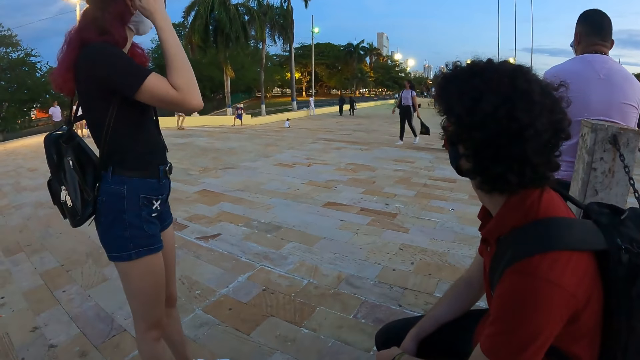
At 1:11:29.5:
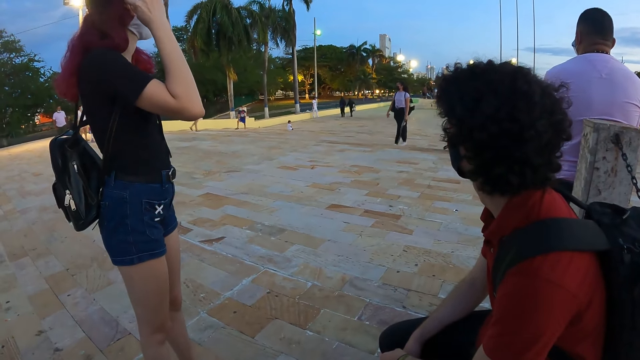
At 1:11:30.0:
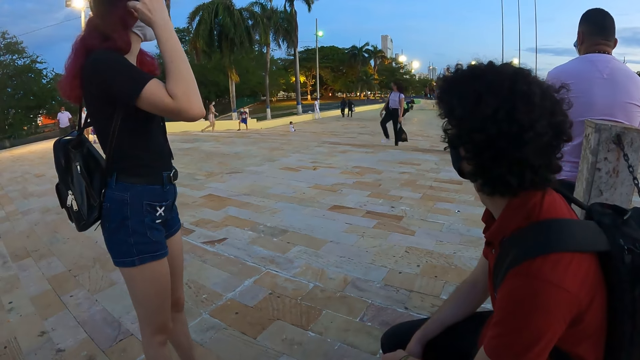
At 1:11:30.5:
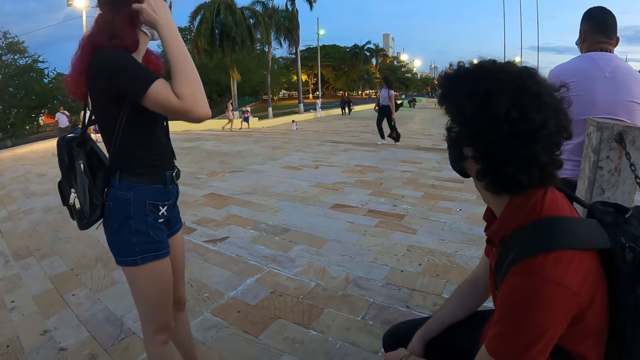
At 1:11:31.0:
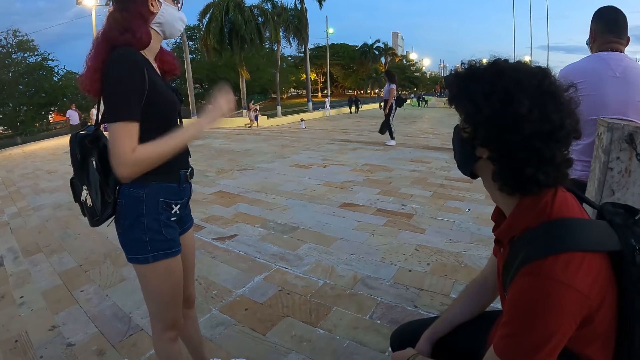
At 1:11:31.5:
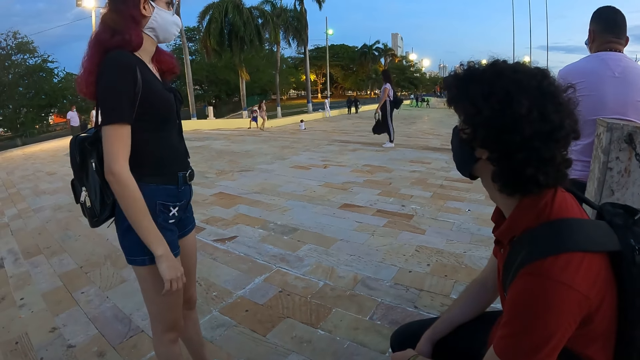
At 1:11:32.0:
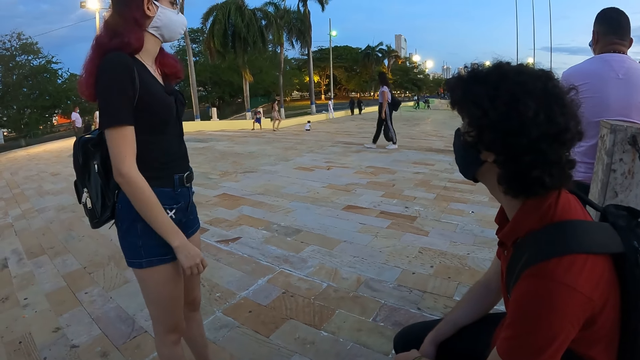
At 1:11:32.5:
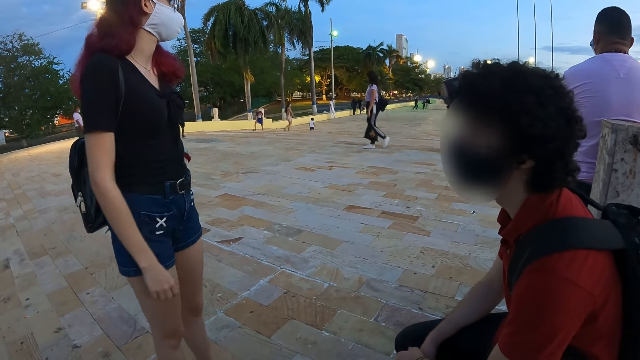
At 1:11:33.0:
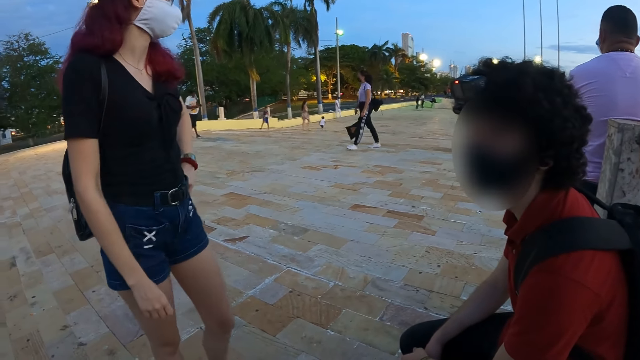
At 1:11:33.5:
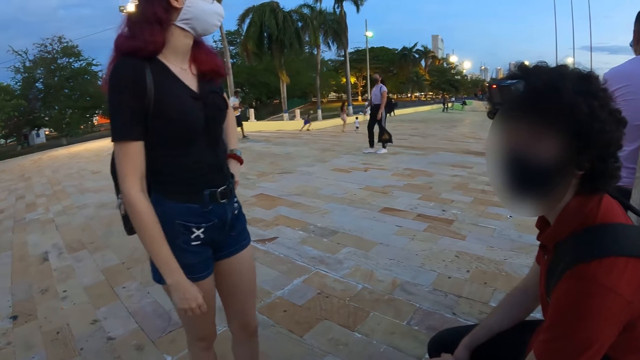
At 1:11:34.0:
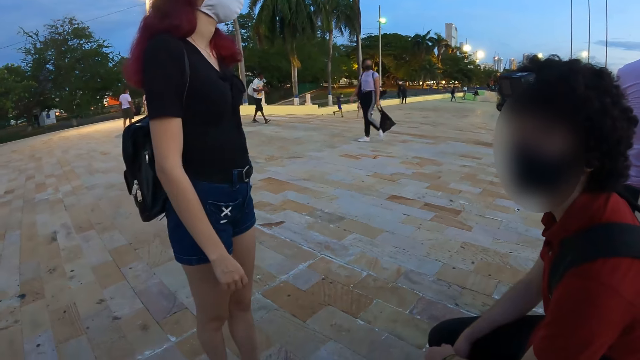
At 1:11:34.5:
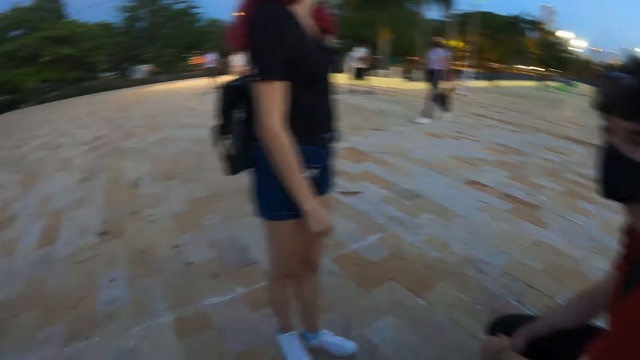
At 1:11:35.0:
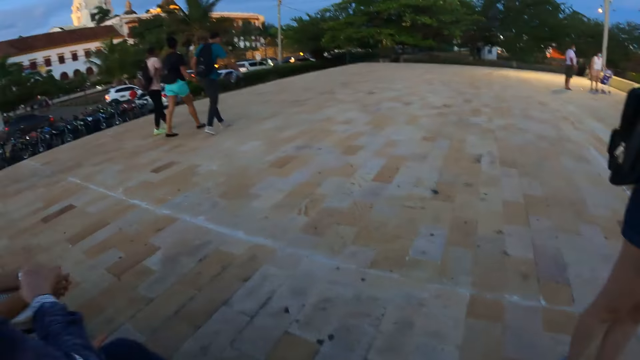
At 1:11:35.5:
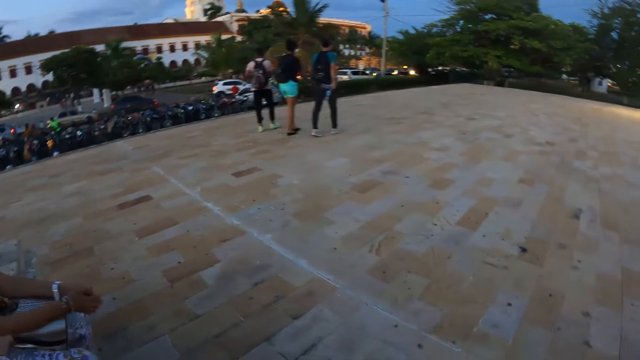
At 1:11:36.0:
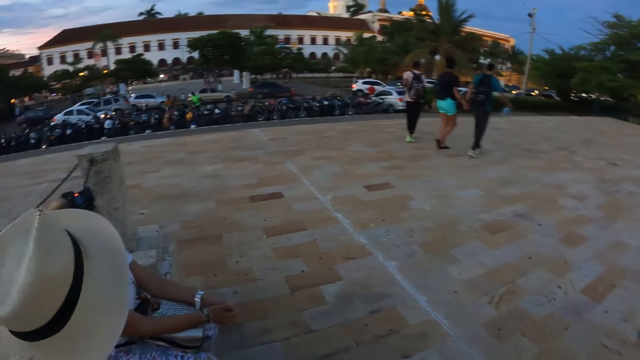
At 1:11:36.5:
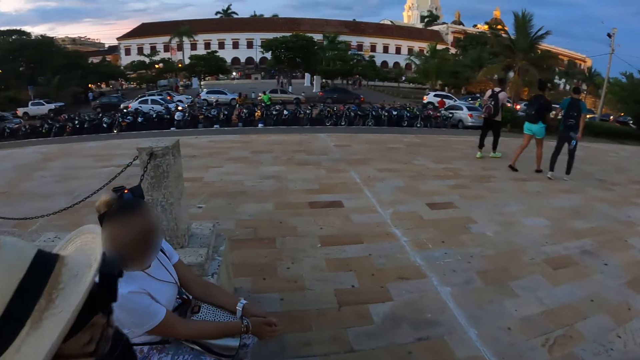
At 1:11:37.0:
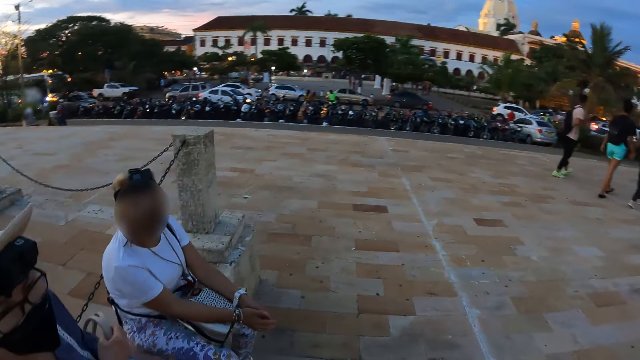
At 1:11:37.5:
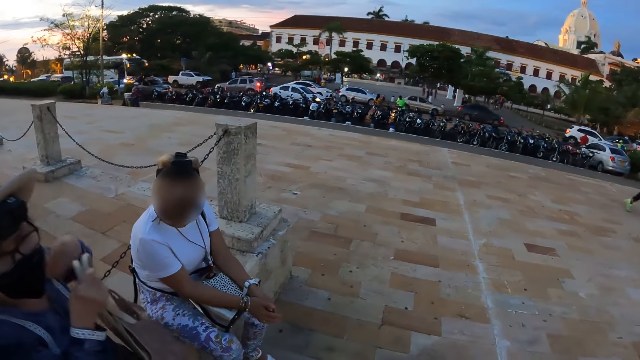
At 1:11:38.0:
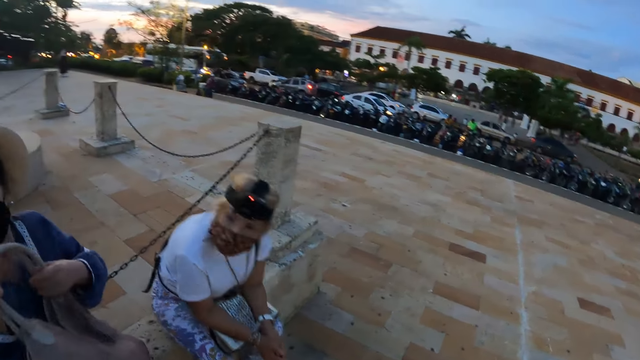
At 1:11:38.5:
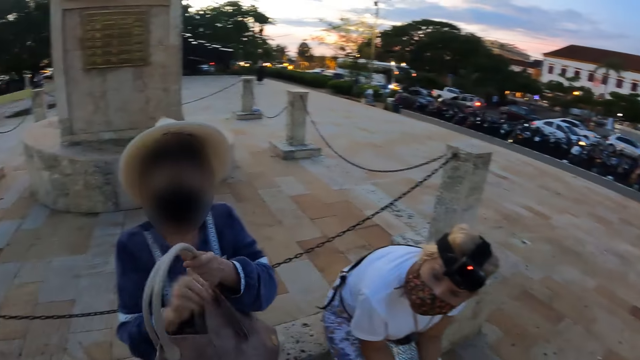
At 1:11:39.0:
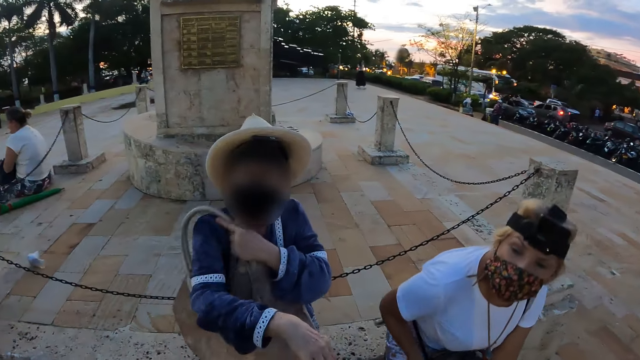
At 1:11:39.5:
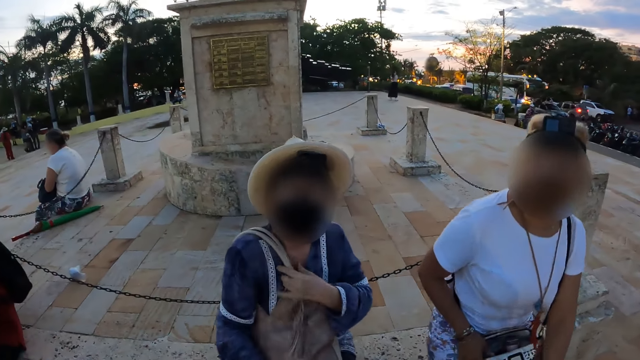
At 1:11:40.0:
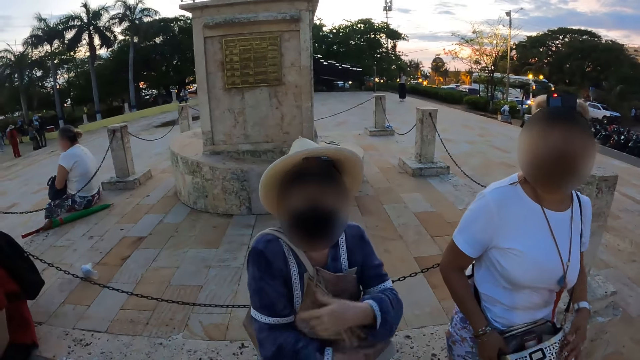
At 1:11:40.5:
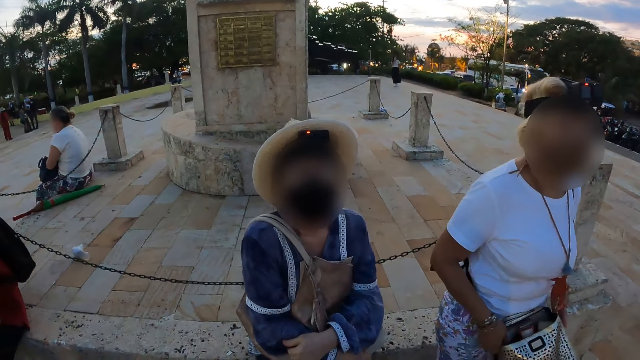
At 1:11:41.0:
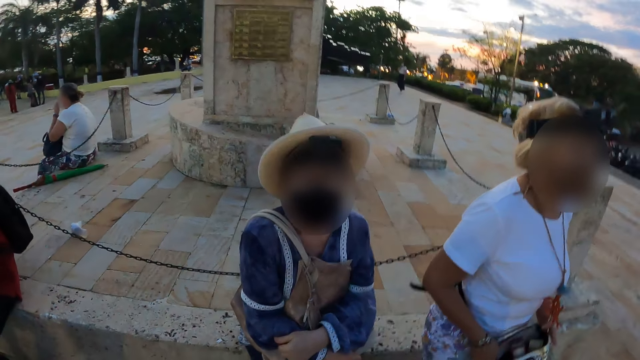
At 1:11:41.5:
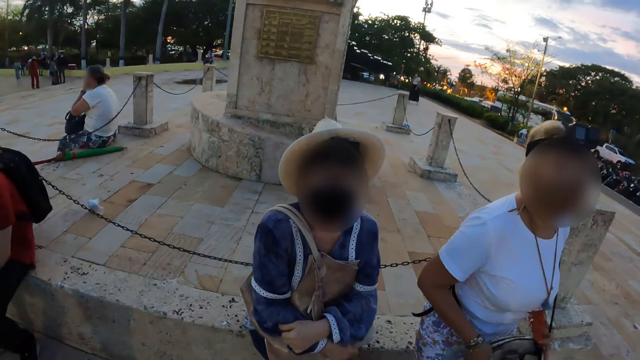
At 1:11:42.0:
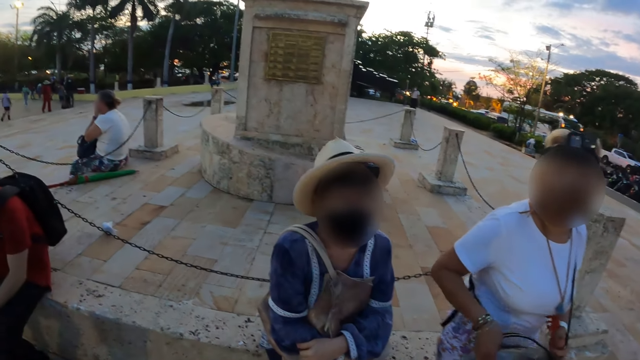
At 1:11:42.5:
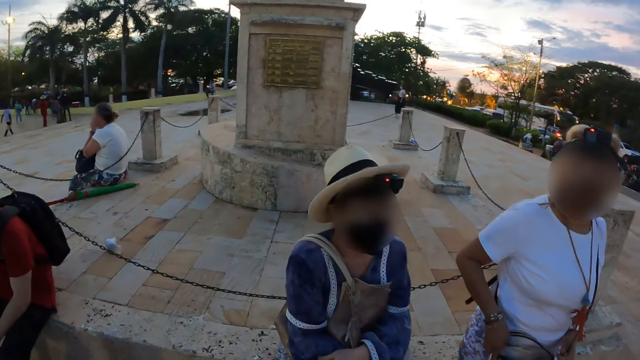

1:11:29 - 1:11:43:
The camera wearer interacts with a person. They look around. They interact with another person. A woman adjusts a bag in her right arm with her left hand. The camera wearer raises her left hand towards her head.

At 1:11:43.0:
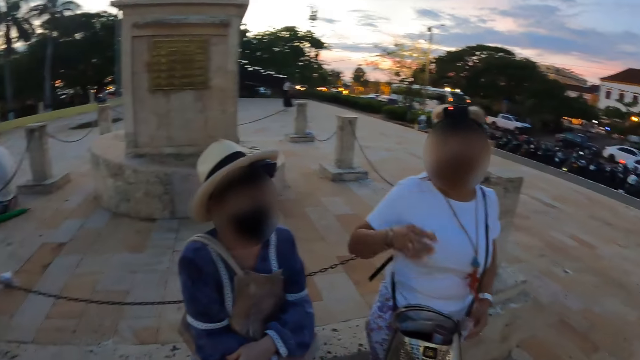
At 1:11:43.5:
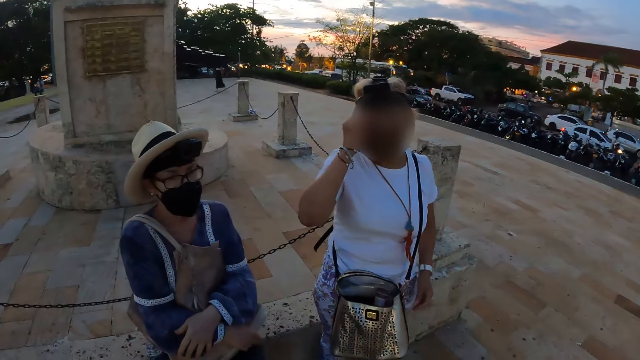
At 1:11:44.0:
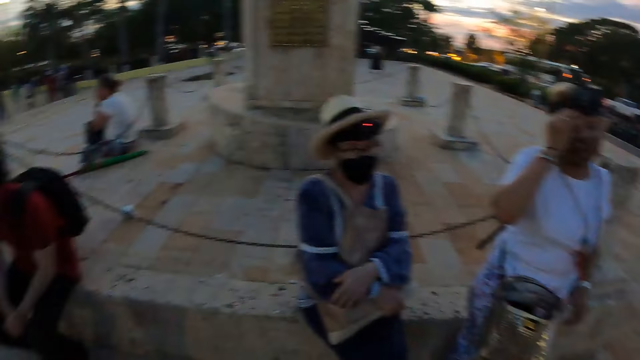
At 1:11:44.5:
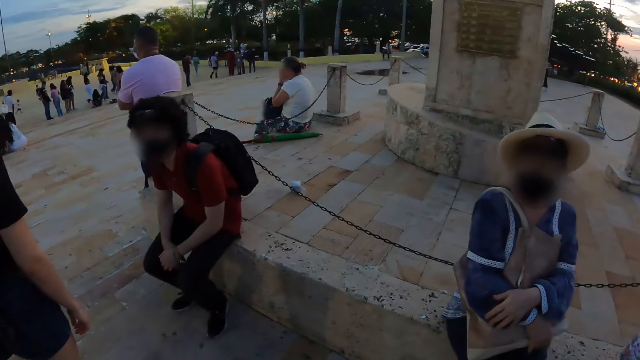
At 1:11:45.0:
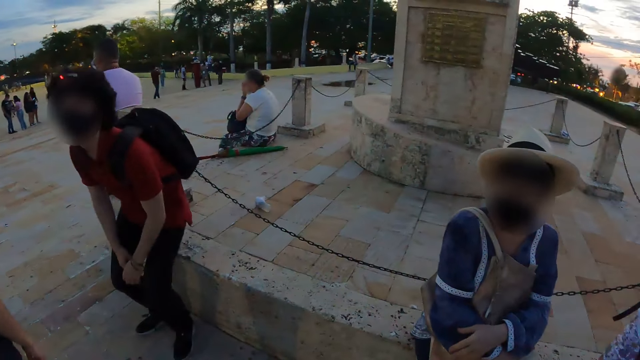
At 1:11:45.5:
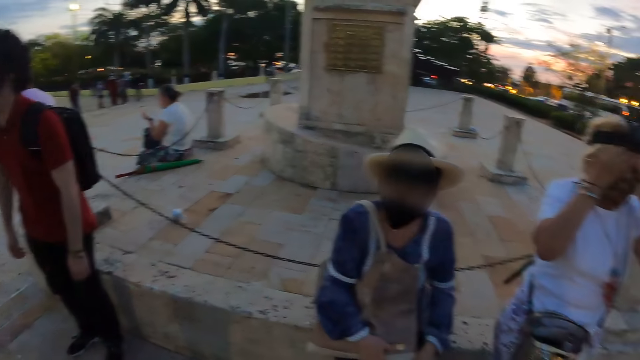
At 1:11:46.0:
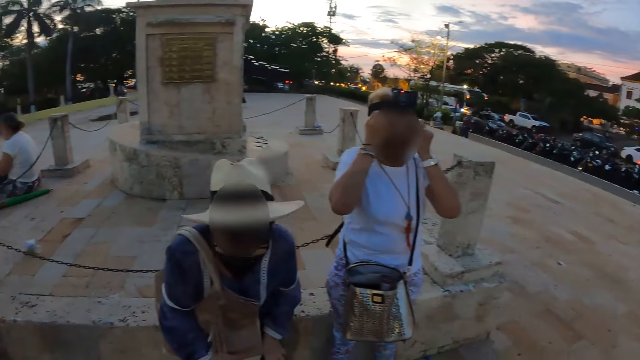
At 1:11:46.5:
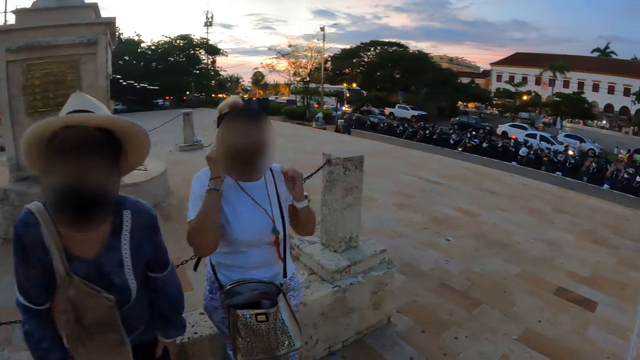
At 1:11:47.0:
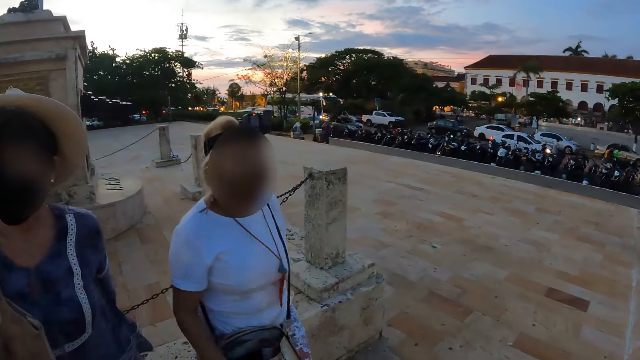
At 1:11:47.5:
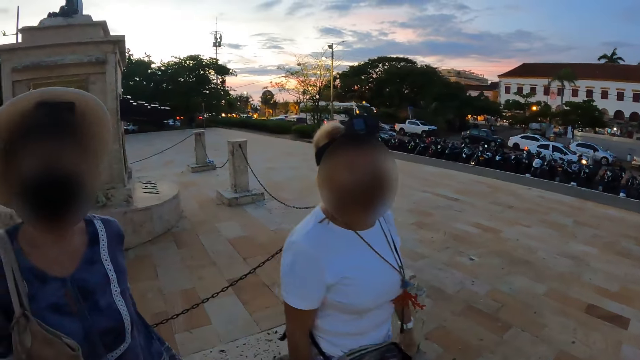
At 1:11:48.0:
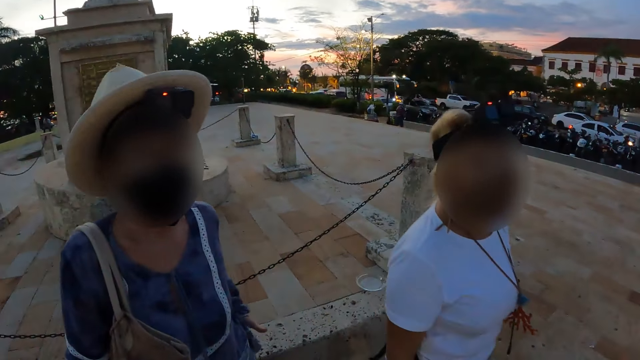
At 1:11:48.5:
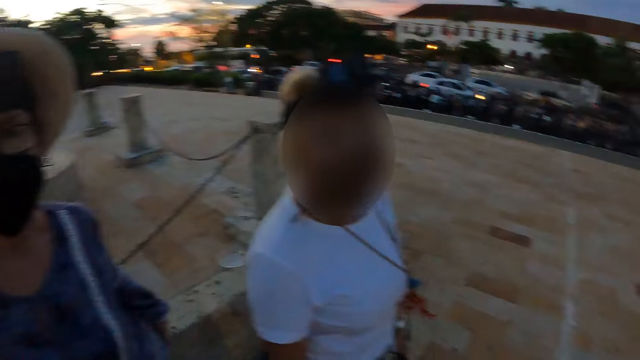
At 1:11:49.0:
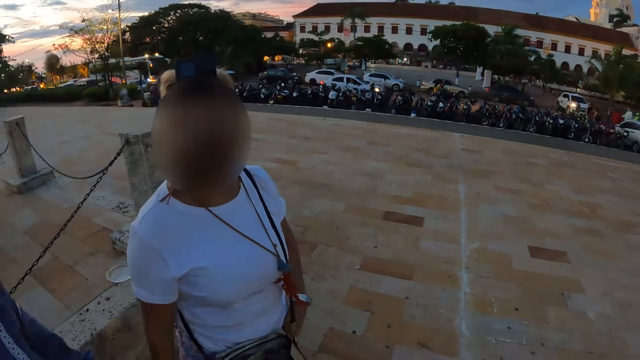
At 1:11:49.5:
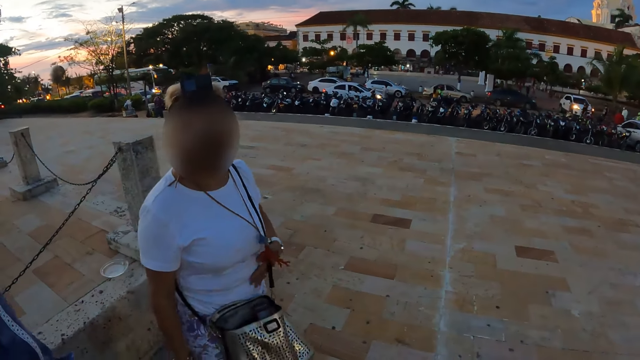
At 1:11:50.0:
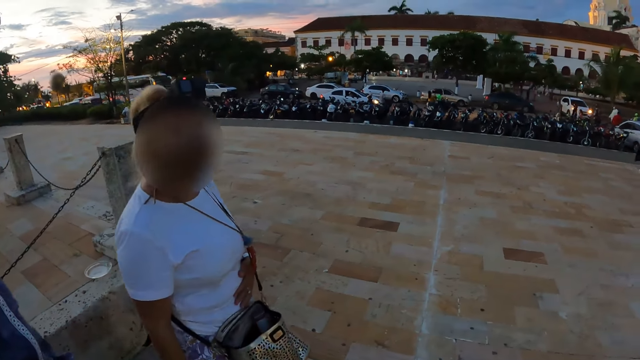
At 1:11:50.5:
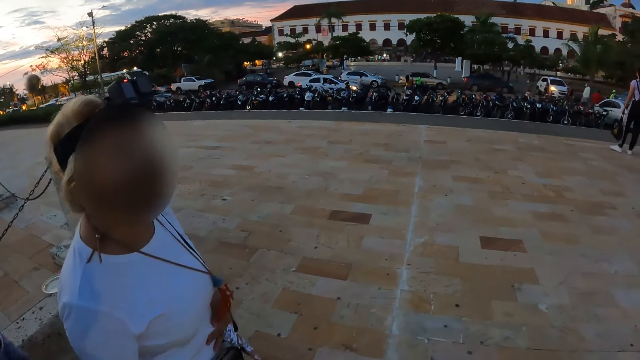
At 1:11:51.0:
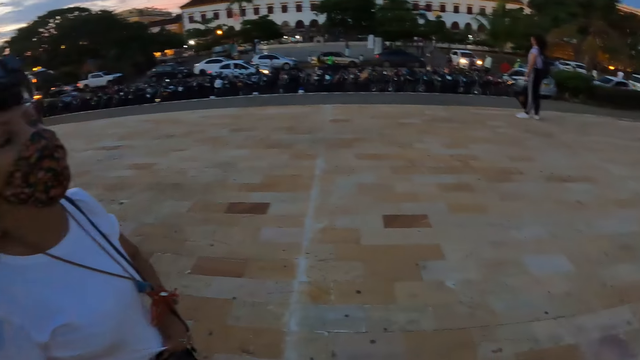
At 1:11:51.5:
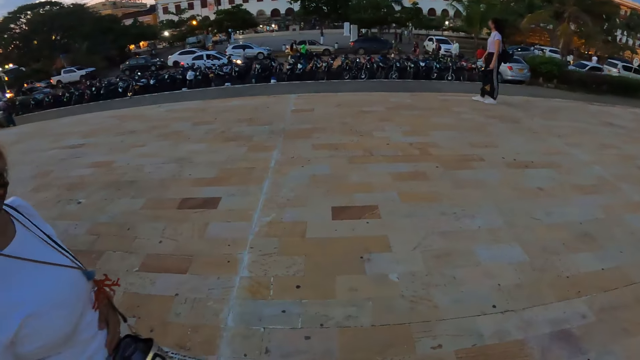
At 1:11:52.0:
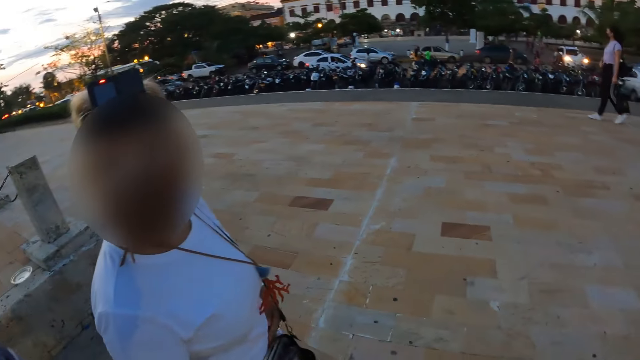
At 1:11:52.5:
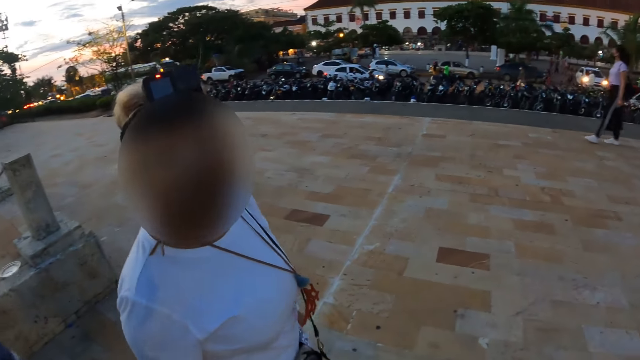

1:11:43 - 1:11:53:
The camera wearer interacts with a person. A woman adjusts a camera on her head with her right hand. The camera wearer looks around. A man stands from a wall outdoors. The camera wearer interacts with another person. They interact with the first person.
